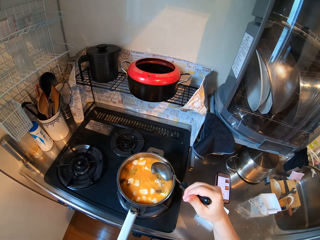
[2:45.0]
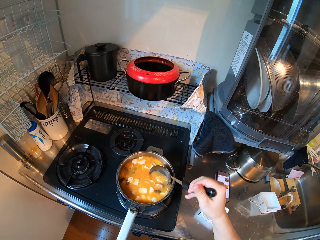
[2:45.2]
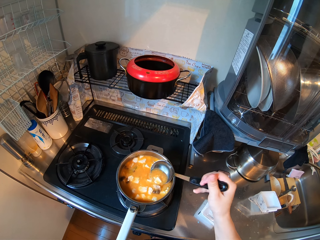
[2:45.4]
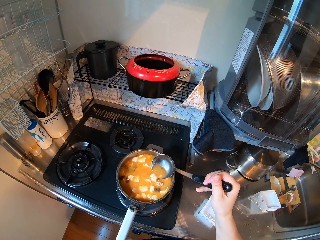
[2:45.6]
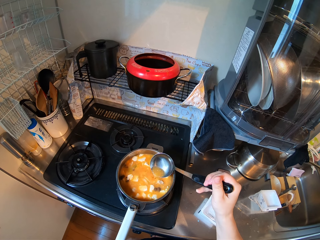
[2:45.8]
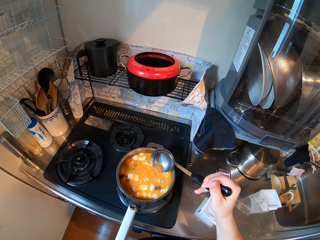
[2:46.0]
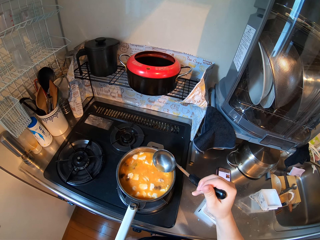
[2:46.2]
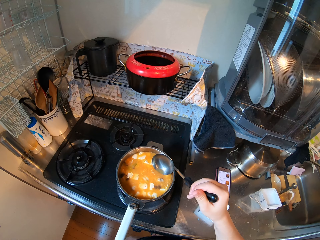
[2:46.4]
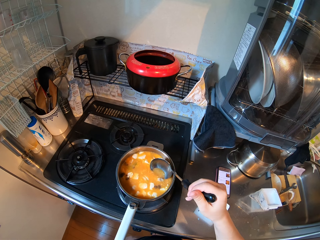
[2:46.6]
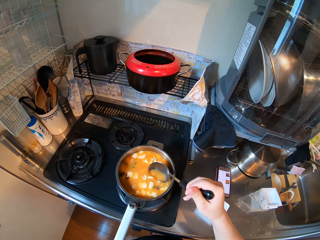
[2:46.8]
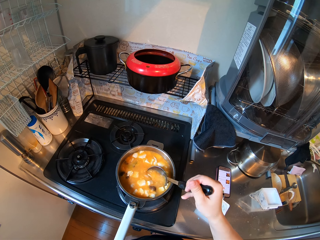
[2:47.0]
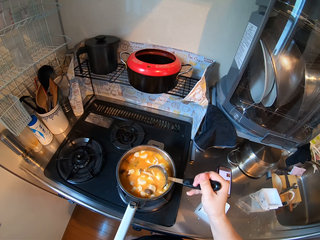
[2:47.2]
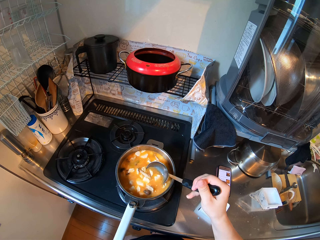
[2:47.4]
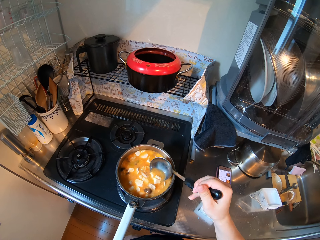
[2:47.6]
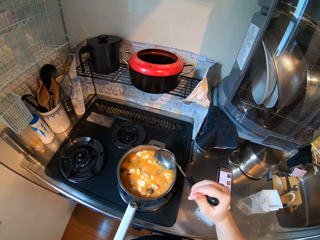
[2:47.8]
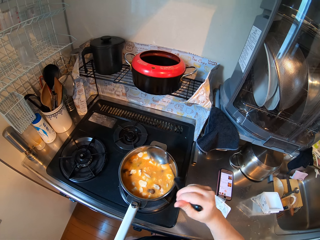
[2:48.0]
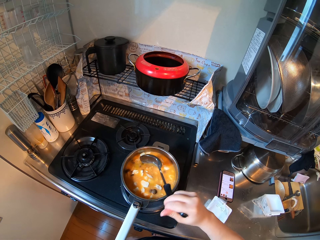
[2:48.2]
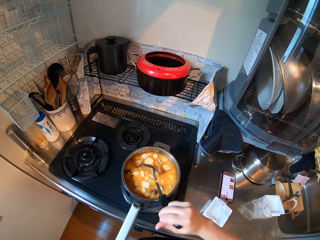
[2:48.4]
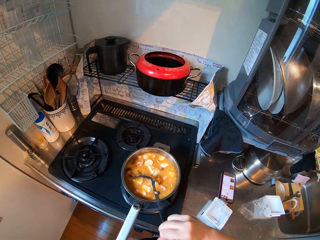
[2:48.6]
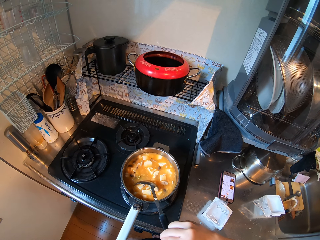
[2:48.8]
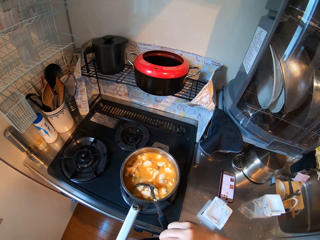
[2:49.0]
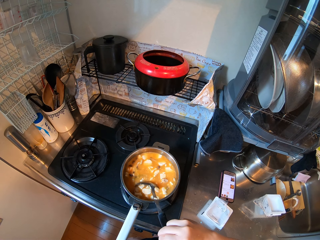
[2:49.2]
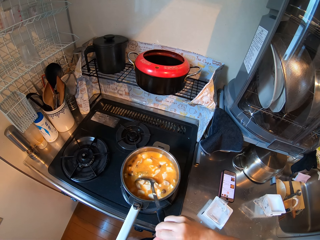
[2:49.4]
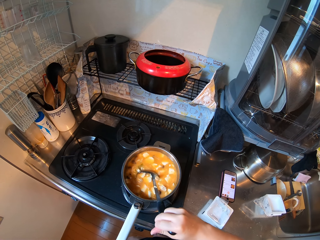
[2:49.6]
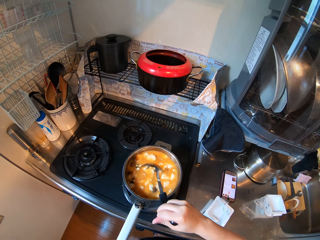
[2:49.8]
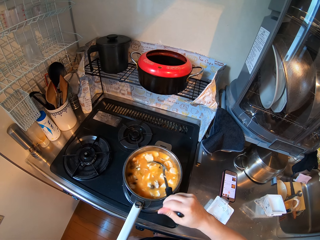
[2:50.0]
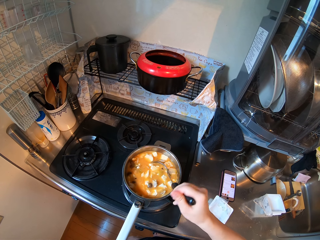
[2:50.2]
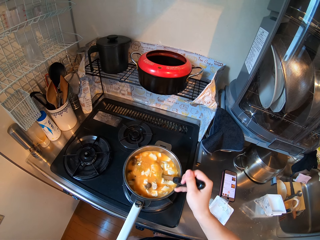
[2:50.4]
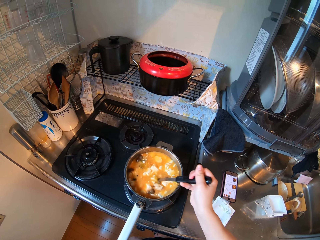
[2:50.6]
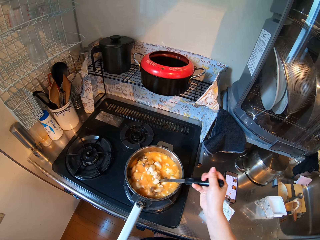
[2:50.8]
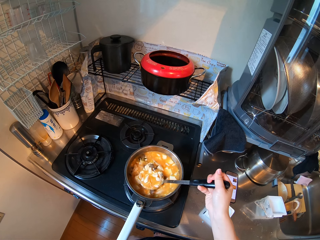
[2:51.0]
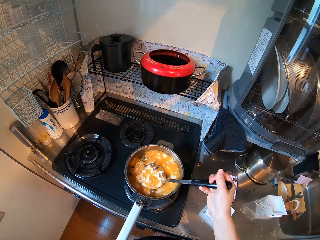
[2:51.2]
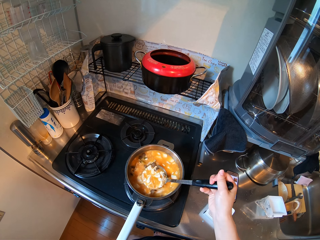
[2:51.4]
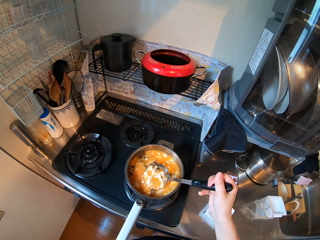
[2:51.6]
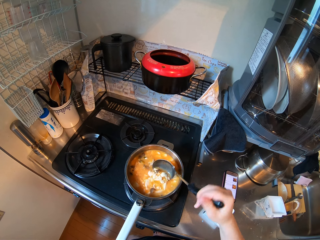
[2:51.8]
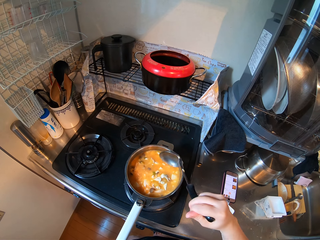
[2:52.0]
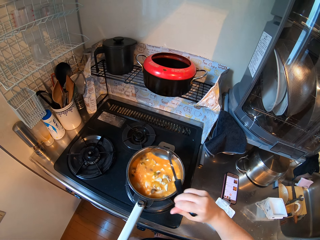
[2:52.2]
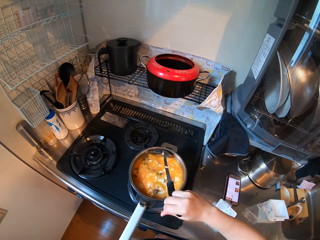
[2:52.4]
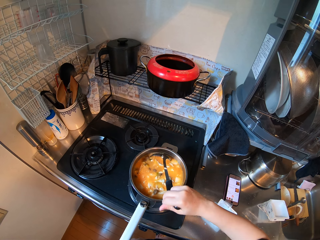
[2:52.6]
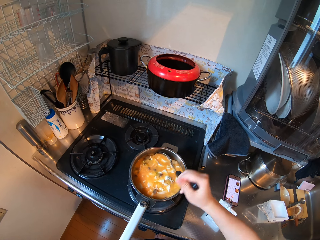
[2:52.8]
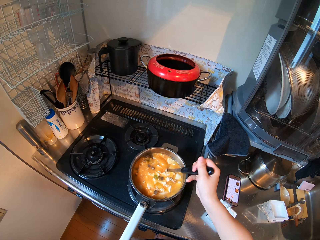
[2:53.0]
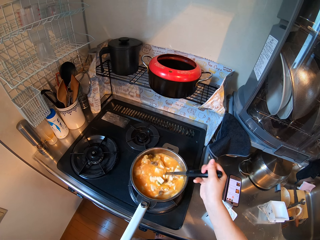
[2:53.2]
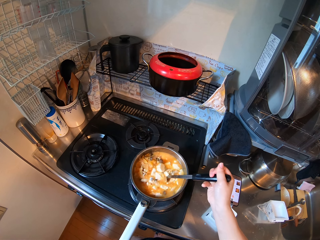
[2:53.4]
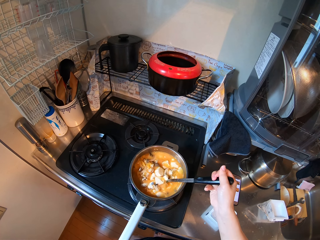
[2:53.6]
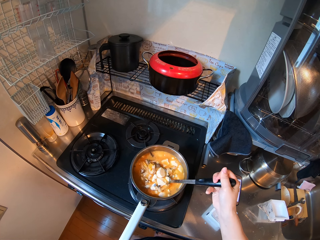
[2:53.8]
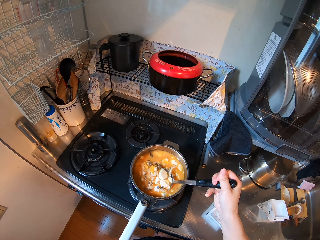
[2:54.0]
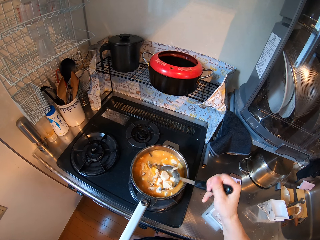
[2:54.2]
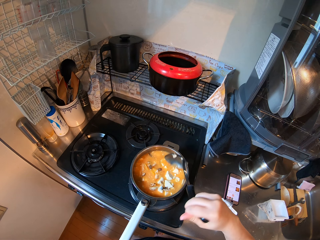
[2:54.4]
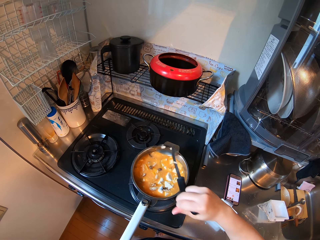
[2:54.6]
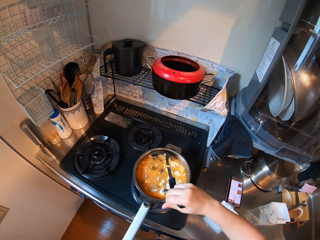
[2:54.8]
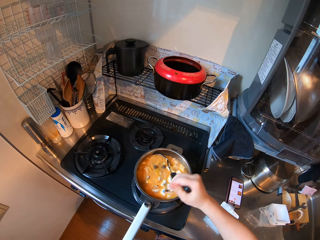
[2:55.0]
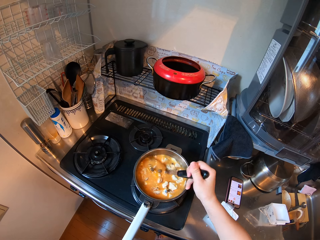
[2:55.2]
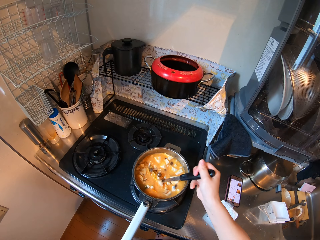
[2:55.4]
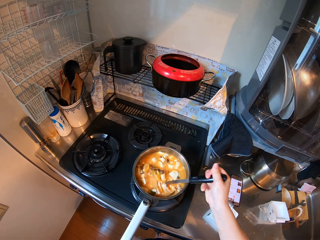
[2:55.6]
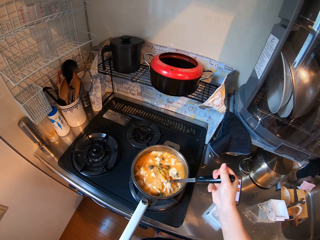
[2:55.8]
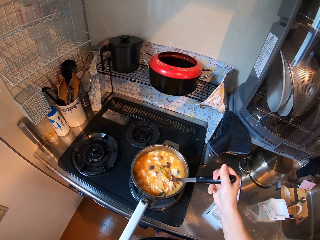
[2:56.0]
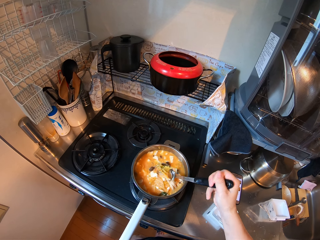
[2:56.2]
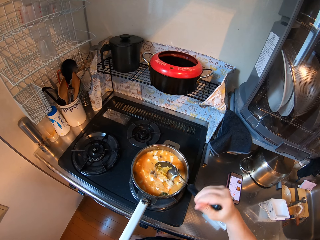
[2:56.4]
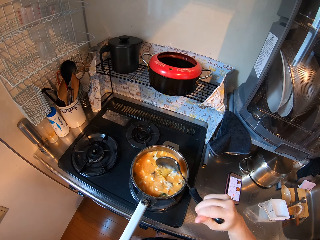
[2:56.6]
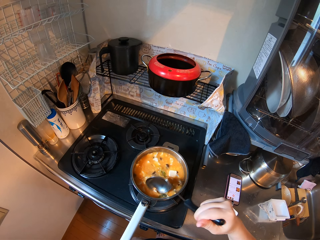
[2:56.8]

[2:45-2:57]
The camera wearer stirs the stew. They hold a large spoon. They stir the stew. They hold the large spoon. They stir the stew. They hold the large spoon. They stir the stew.

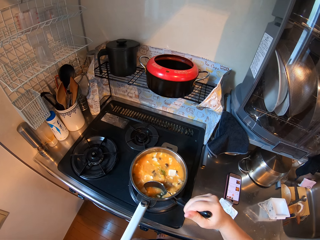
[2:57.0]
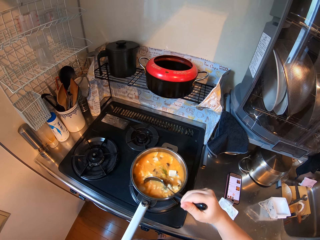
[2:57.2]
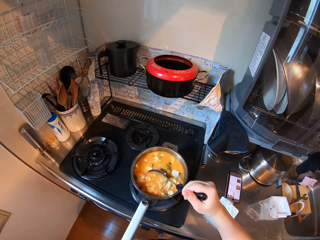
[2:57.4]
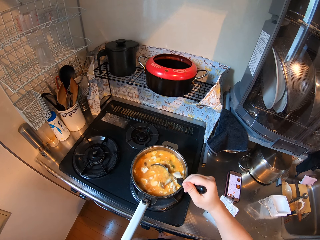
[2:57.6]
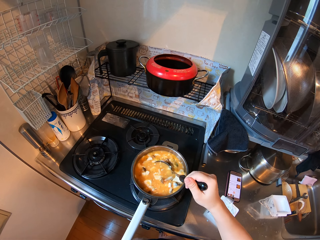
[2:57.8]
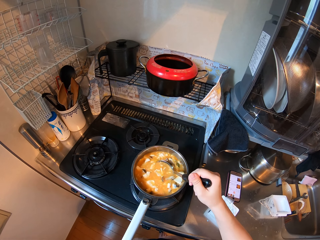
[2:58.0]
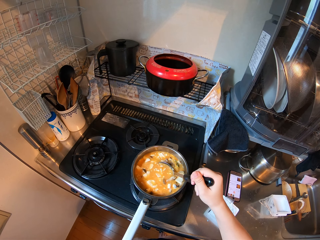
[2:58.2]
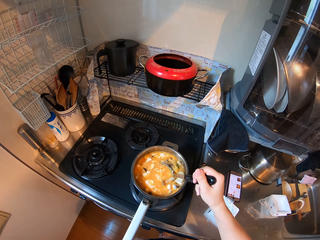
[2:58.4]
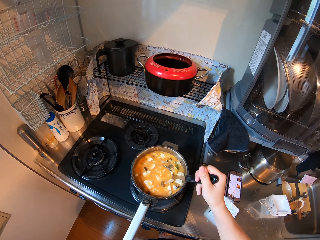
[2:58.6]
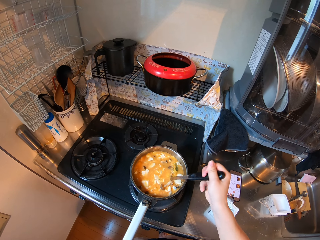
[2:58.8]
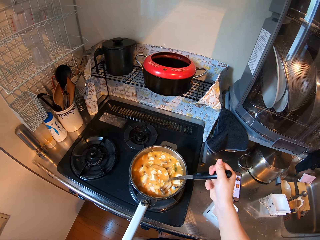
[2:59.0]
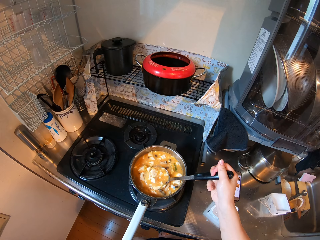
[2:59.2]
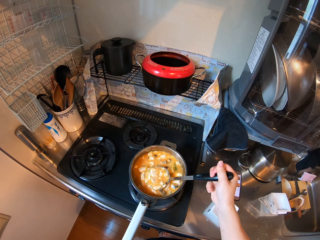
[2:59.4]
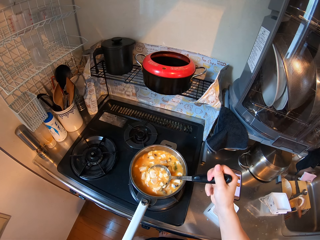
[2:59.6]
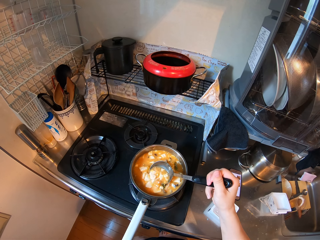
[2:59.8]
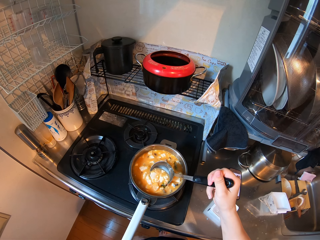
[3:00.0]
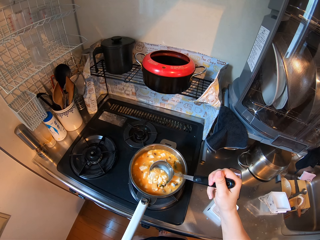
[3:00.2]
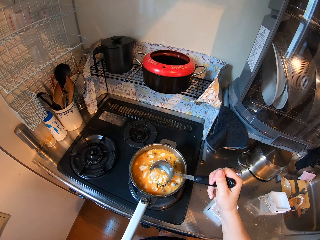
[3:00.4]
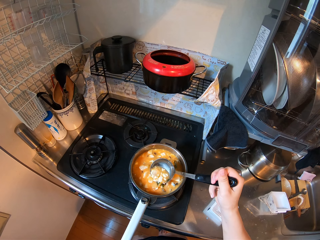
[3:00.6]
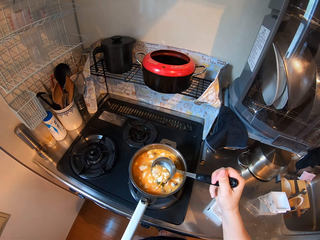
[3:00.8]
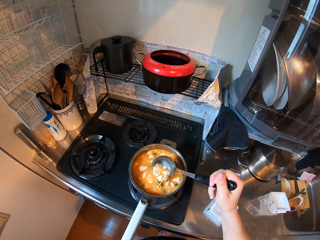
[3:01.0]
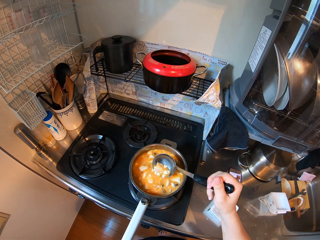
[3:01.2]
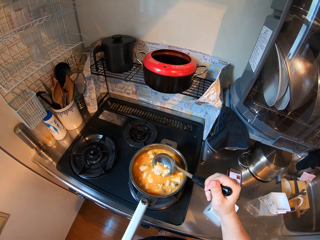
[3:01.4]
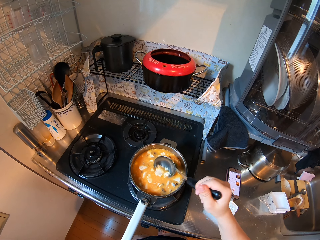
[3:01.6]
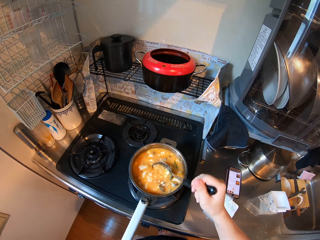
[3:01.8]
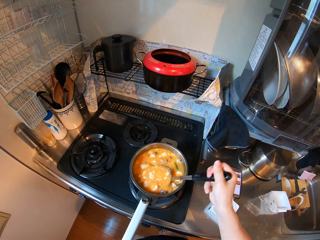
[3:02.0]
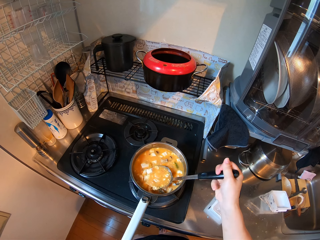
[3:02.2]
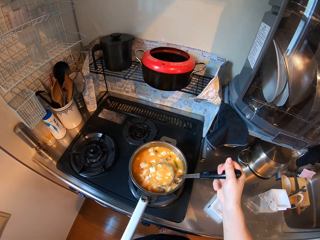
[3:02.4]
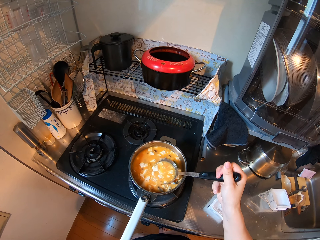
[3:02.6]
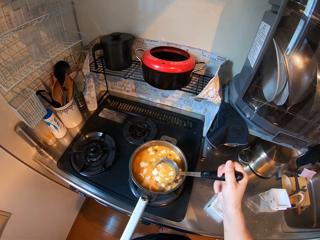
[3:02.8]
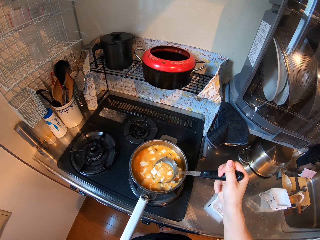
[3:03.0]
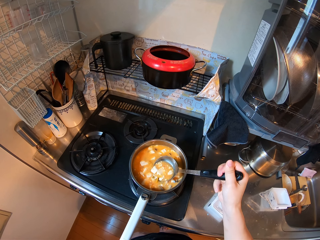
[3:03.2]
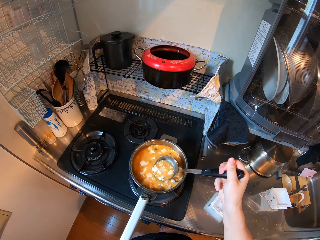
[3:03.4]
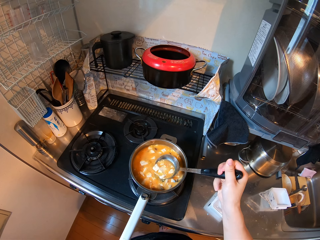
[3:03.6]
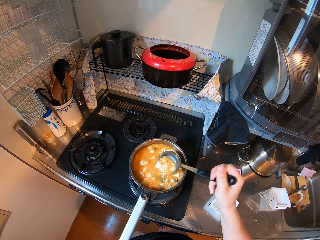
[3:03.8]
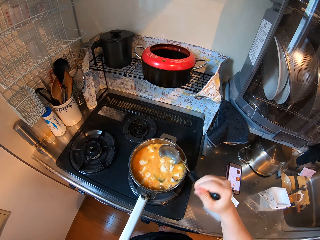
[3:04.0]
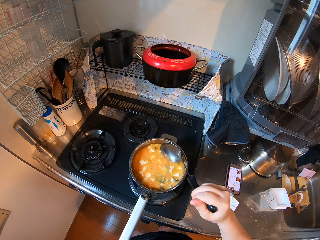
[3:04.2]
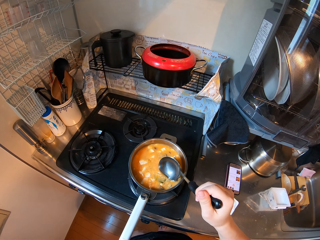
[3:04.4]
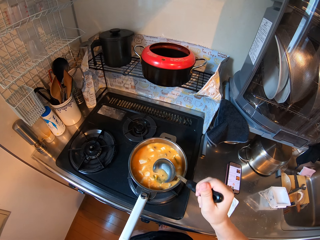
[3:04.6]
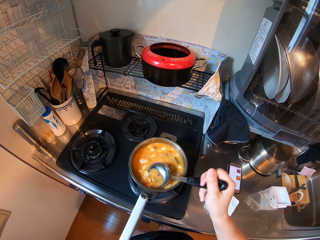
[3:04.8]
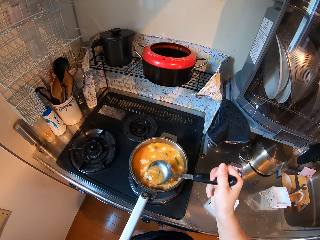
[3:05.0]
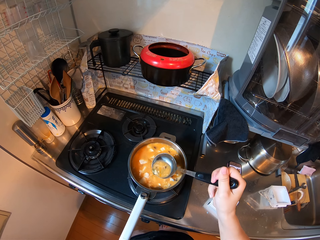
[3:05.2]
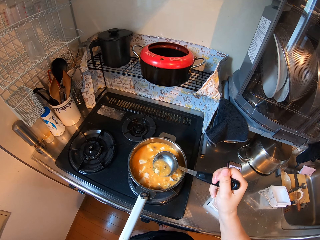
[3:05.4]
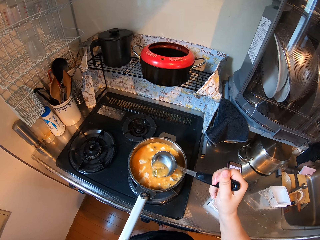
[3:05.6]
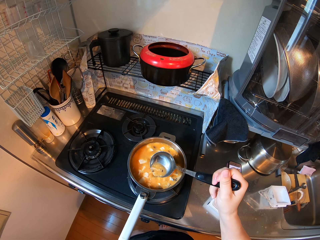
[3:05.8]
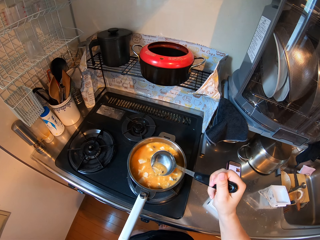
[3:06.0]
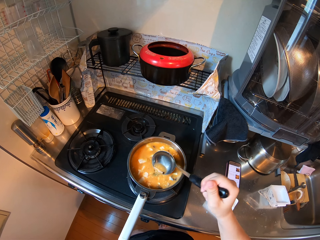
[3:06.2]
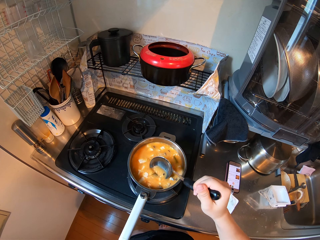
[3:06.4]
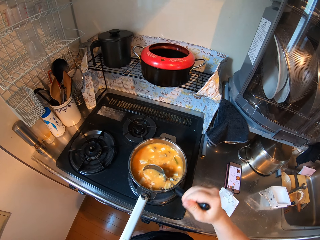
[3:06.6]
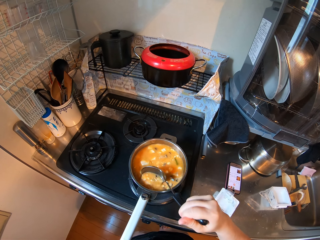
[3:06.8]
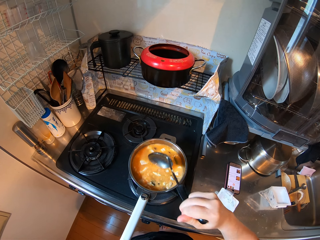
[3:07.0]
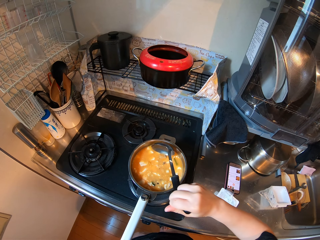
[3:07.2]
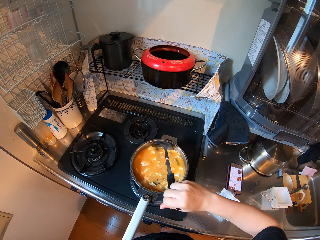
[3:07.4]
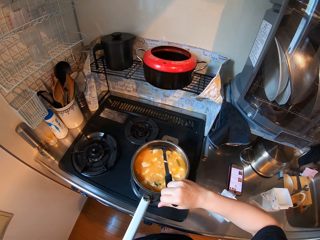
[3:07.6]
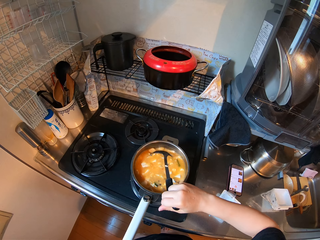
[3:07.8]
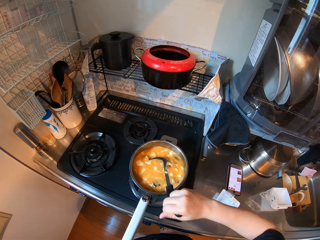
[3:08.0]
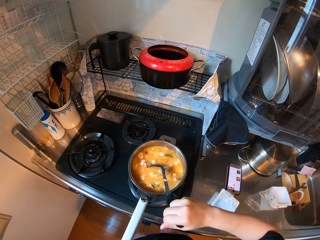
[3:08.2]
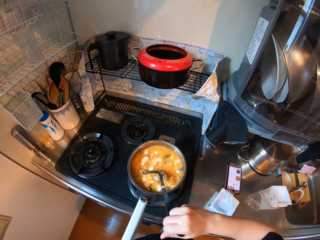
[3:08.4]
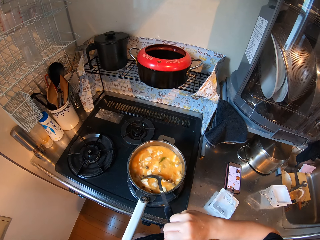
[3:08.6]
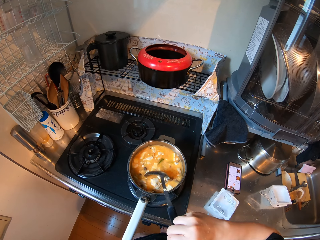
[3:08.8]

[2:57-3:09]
The camera wearer holds a large spoon. They stir the stew. They hold the large spoon. They stir the stew. They hold the large spoon. They stir the stew. They hold the large spoon. They stir the stew.
